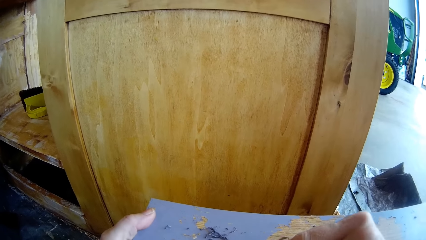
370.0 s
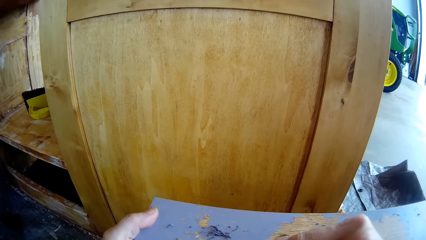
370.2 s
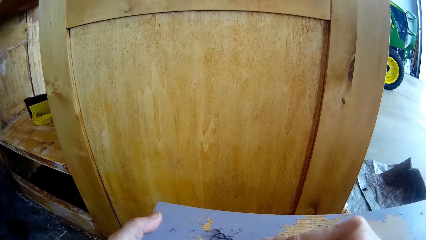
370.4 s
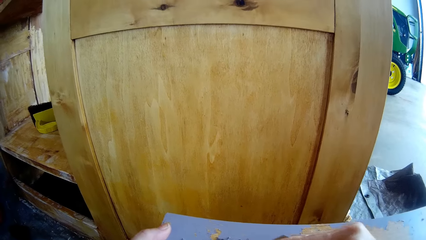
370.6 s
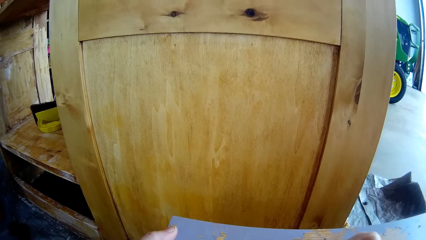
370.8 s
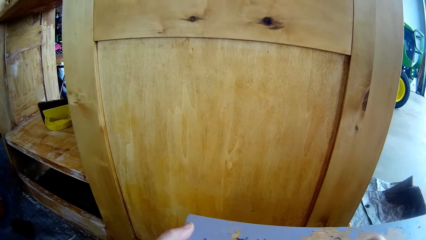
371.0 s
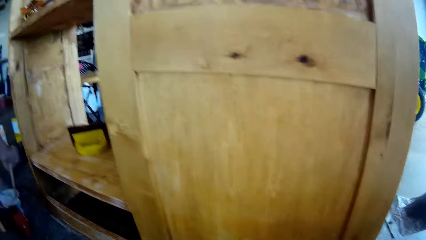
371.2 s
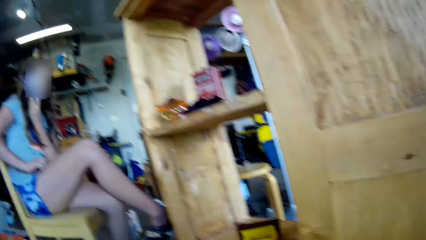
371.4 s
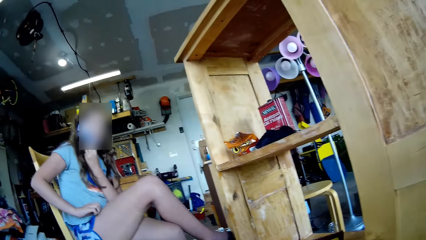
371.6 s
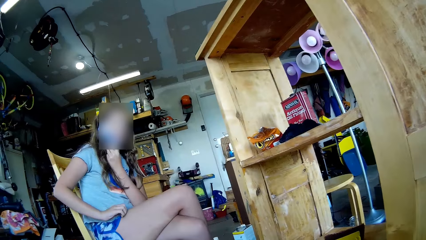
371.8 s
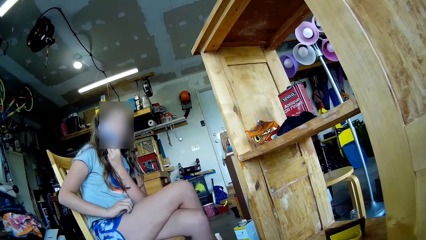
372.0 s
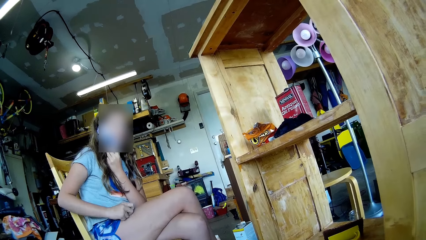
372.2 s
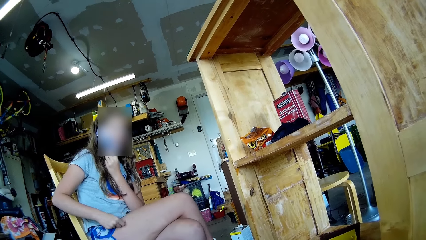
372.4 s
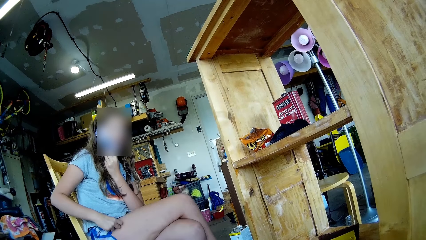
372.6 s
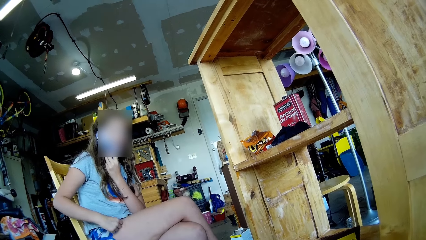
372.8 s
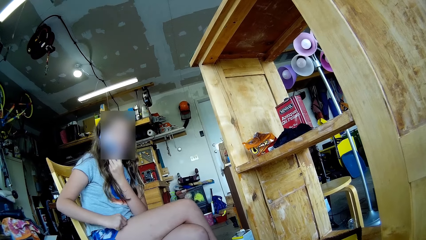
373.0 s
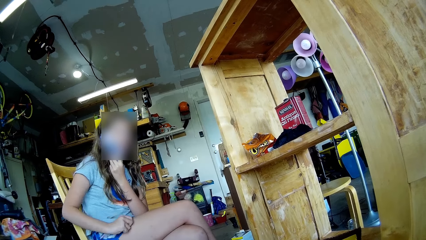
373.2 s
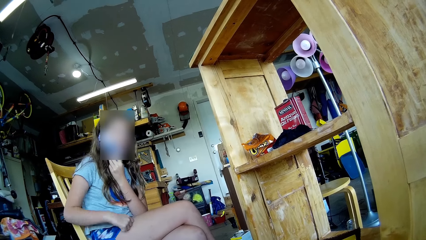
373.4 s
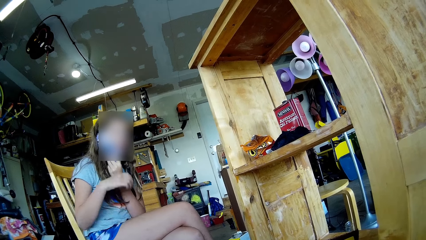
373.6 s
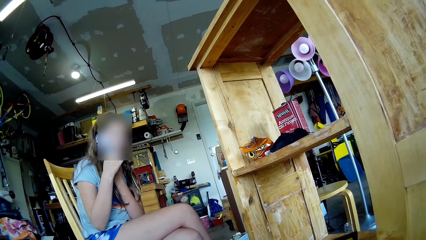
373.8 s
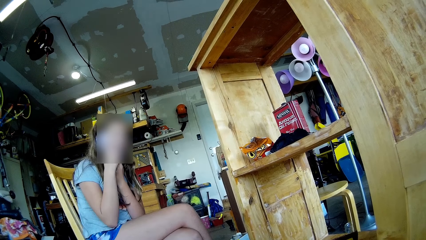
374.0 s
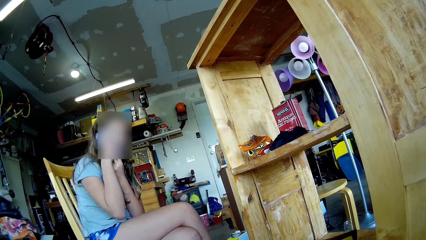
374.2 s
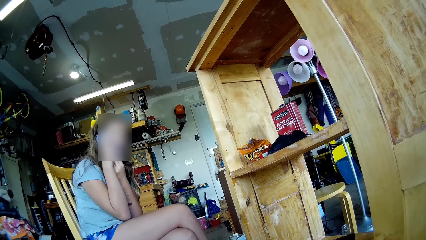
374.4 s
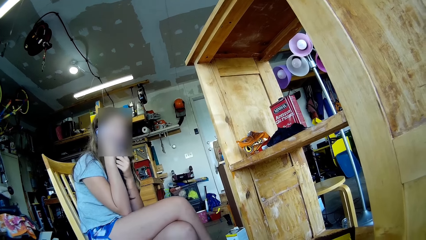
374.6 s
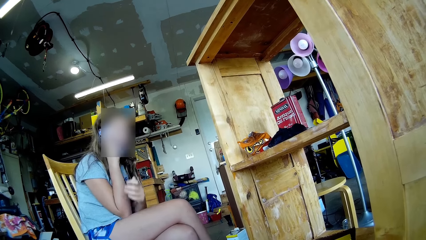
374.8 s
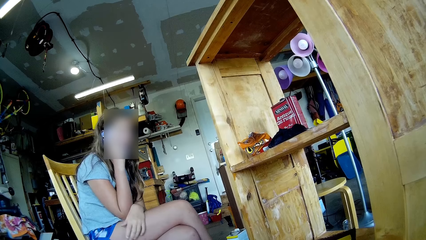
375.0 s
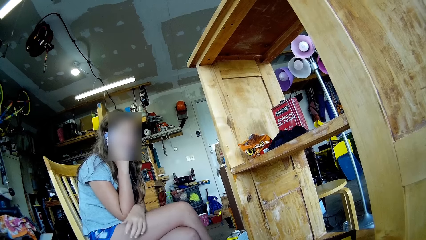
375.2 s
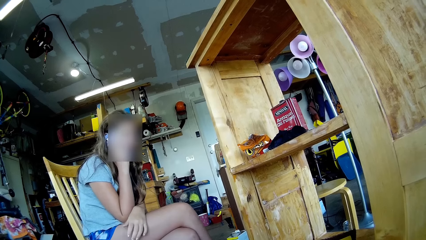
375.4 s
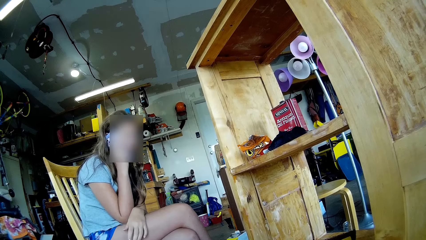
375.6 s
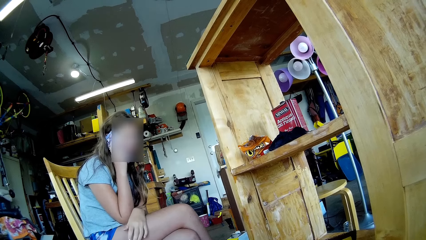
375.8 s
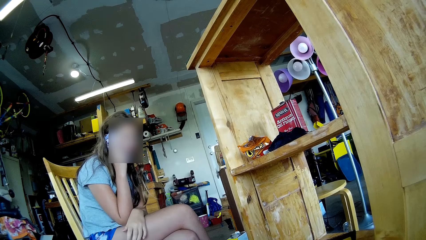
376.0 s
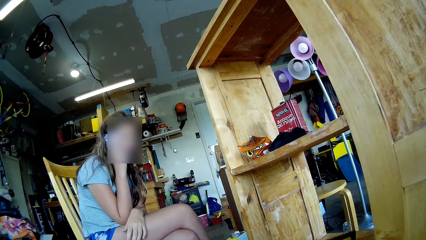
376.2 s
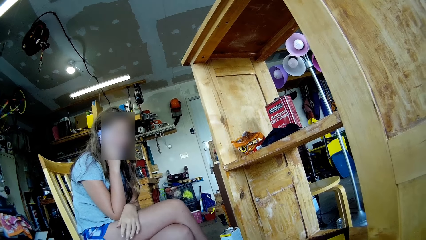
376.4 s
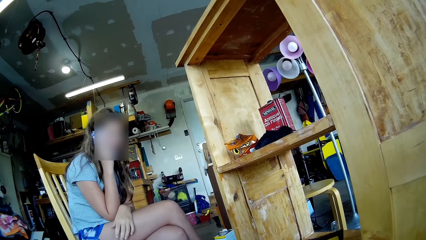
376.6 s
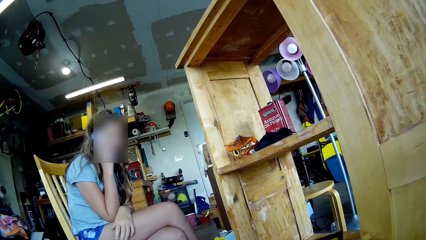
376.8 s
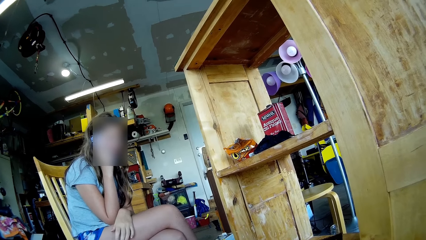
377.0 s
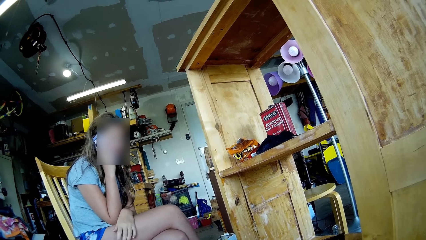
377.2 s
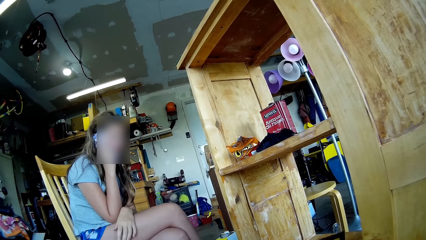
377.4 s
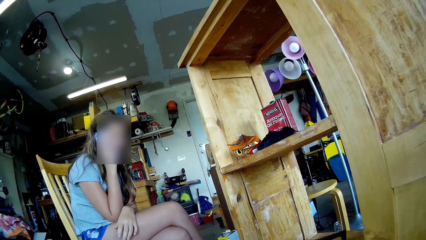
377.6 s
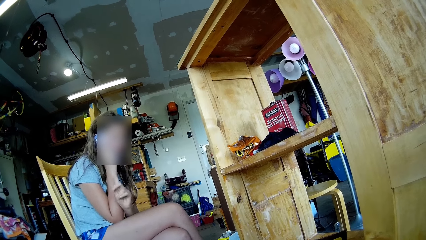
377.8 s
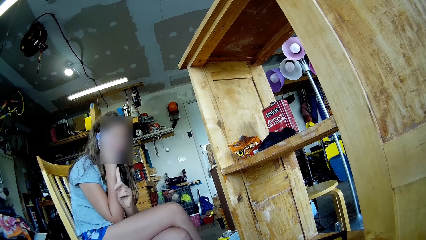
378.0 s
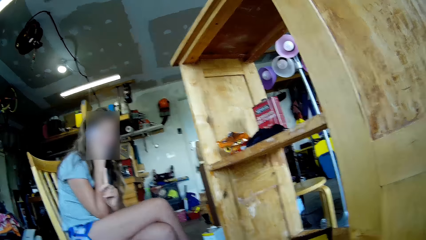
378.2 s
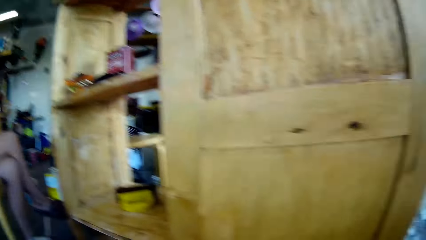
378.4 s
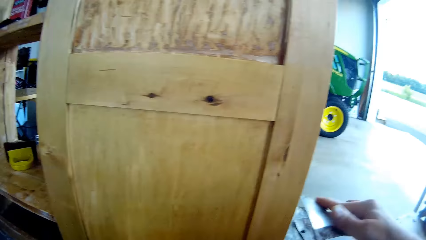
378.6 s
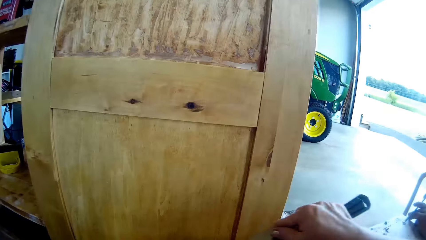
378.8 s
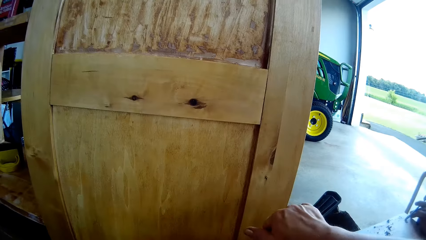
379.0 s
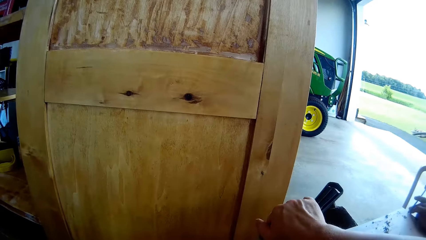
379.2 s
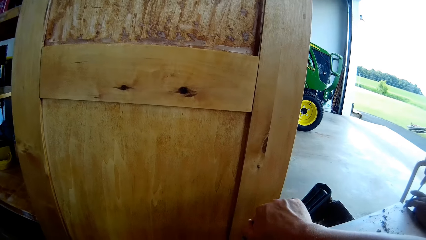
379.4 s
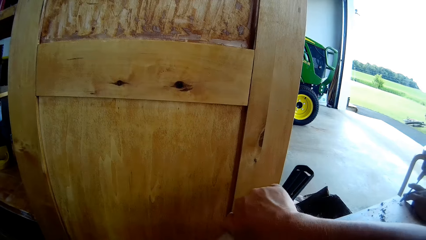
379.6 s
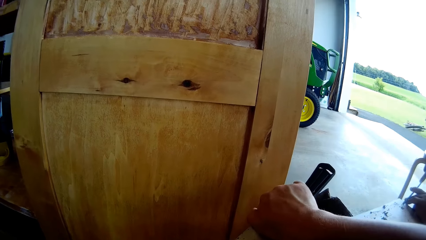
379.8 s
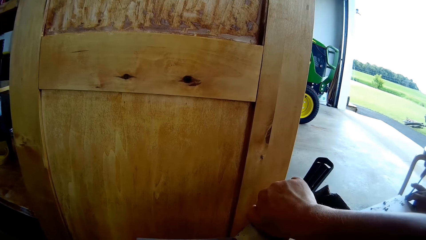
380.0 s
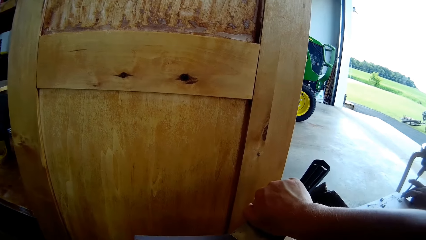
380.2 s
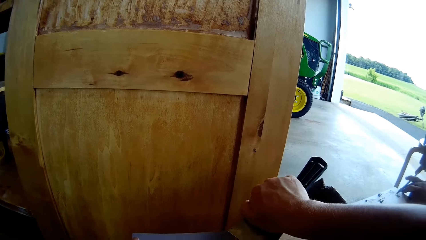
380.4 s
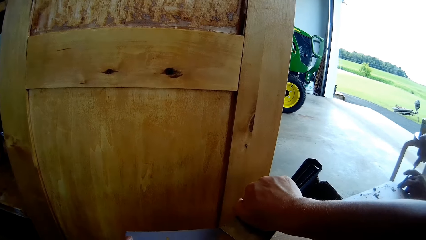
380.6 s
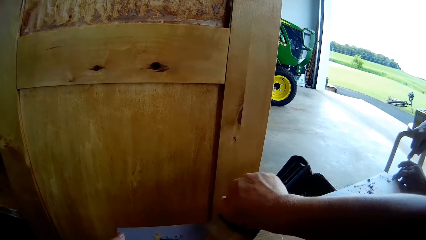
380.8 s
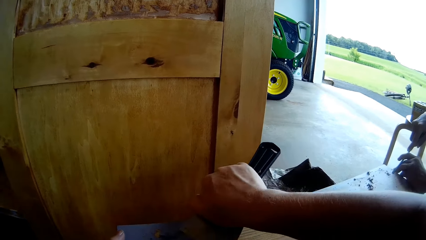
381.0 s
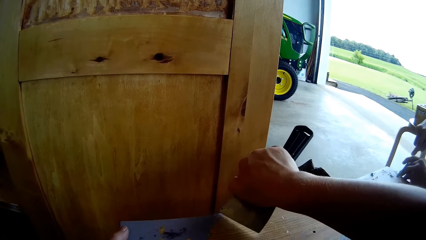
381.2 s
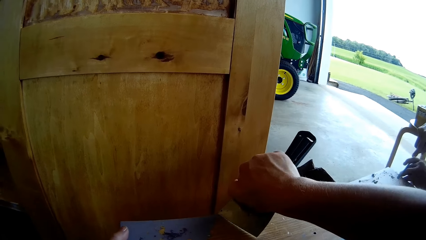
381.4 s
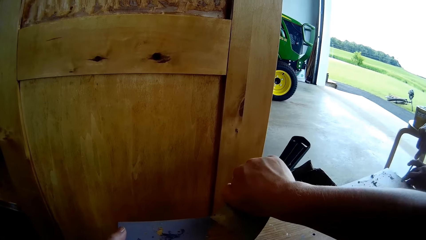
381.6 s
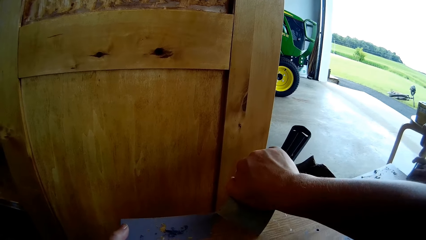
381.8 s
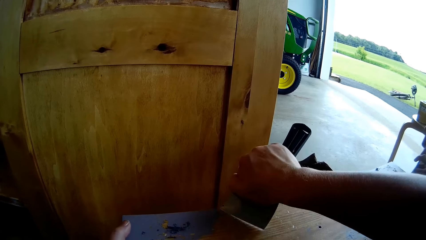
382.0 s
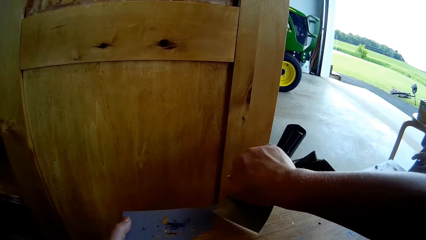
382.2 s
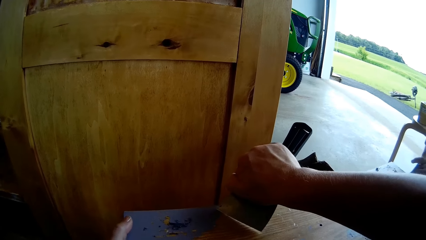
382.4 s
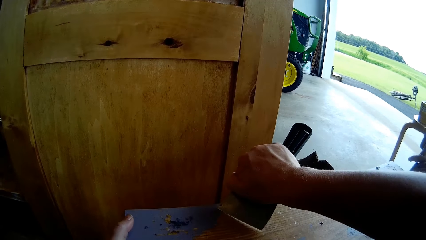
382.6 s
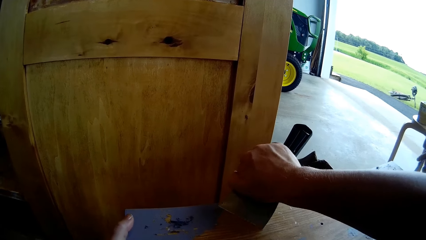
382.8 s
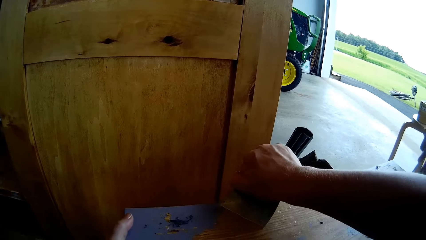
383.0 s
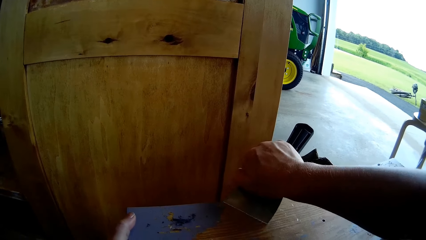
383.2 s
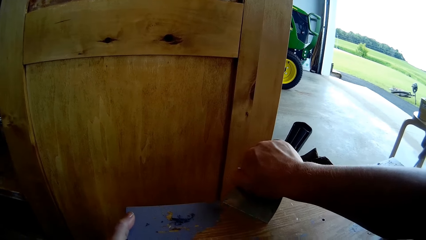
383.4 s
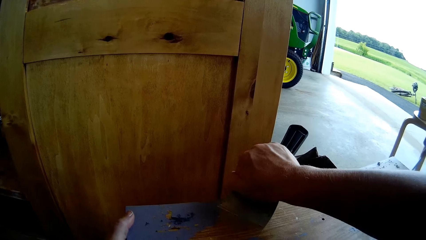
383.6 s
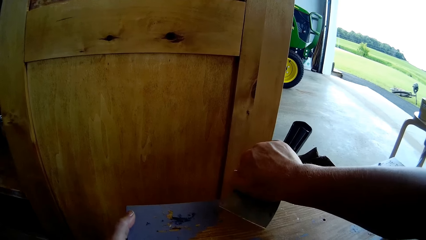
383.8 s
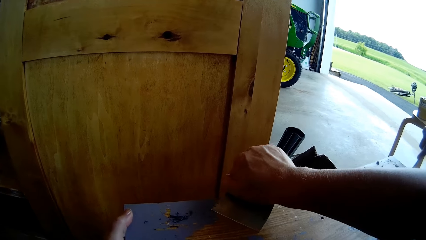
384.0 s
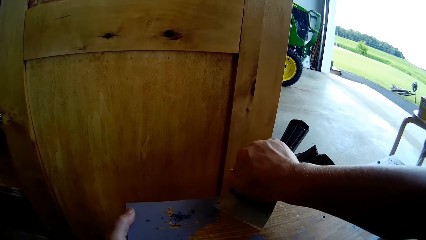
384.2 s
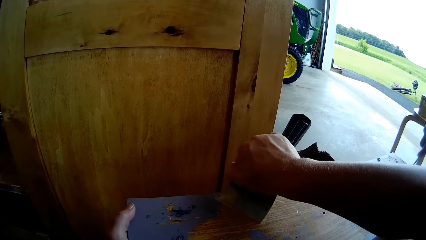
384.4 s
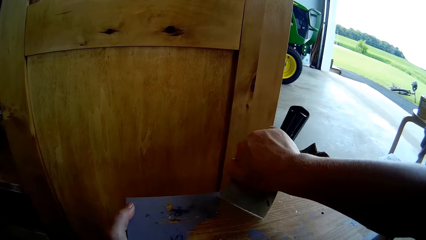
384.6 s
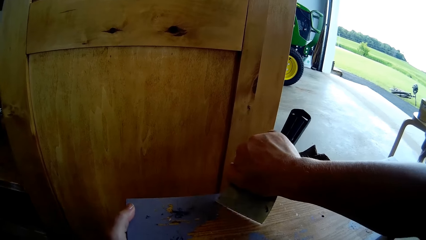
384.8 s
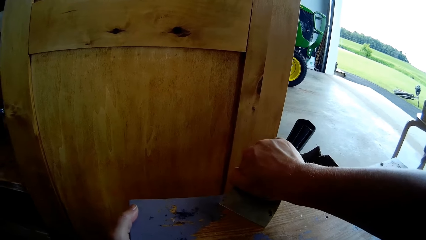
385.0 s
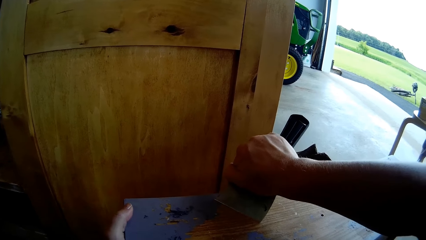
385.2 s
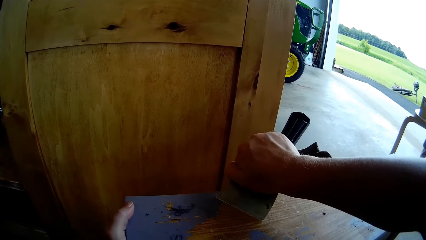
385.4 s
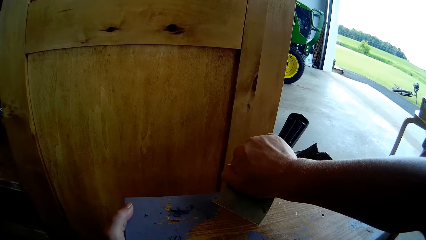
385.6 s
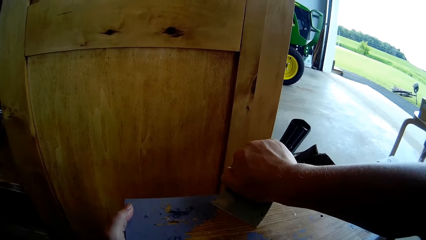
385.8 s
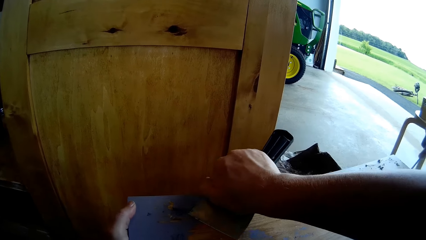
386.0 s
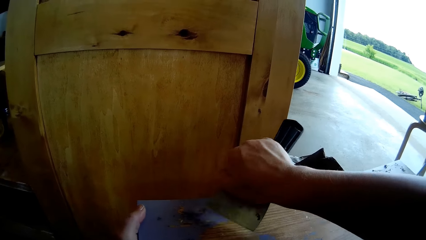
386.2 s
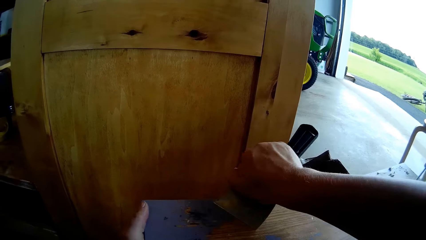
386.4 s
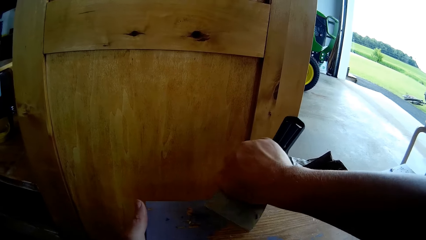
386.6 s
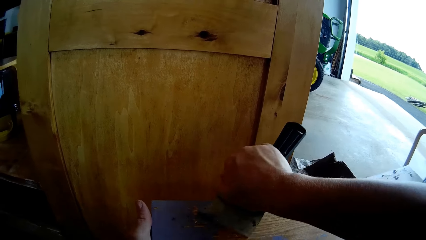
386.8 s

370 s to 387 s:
The camera wearer looks at a woman and looks around. The woman adjusts her short pants. The woman touches her shorts. The woman holds the phone with her right hand. The woman places her left hand on the right leg lap. The woman lifts a hand. The woman gestures at the camera wearer. The camera wearer looks around. They scrape paint from a timber with a scraper. A man scrapes off the paint from the timber with a flat screwdriver.
